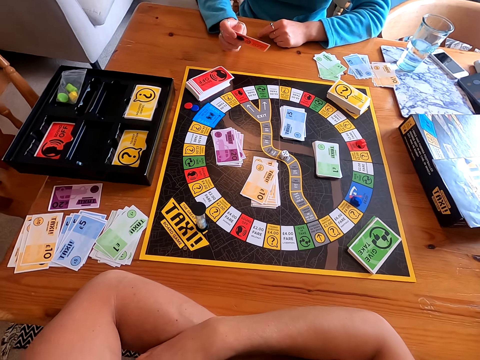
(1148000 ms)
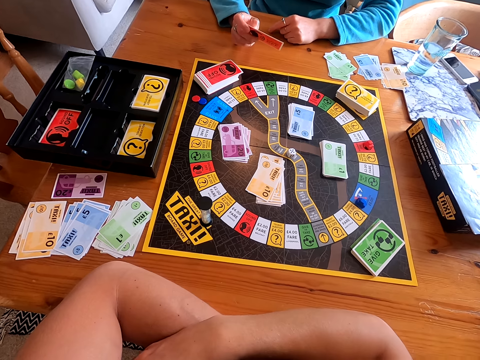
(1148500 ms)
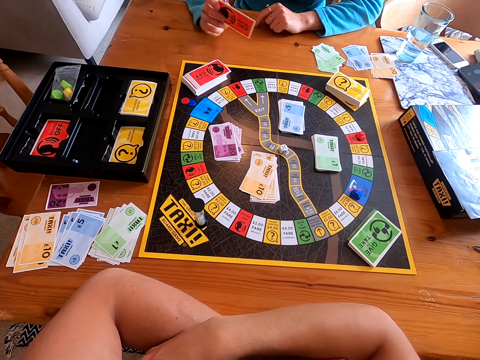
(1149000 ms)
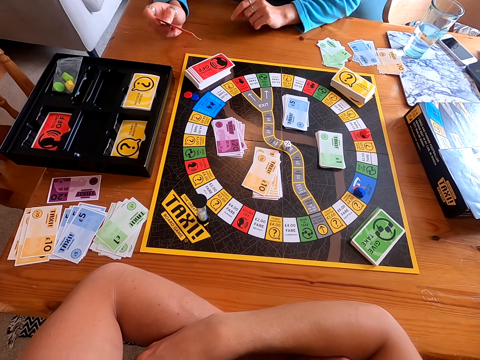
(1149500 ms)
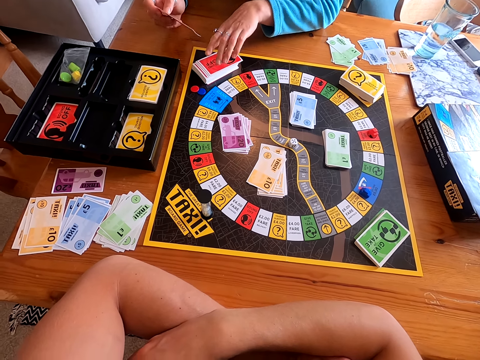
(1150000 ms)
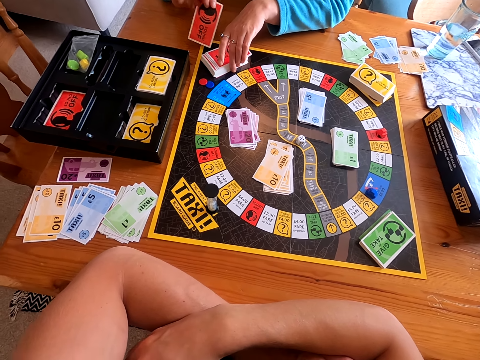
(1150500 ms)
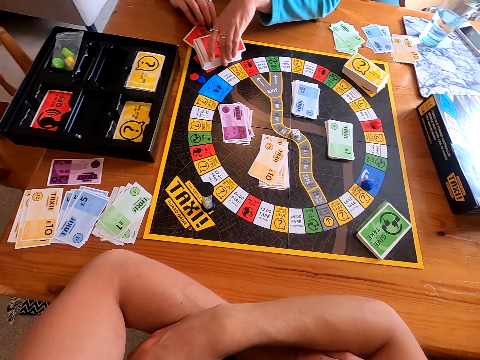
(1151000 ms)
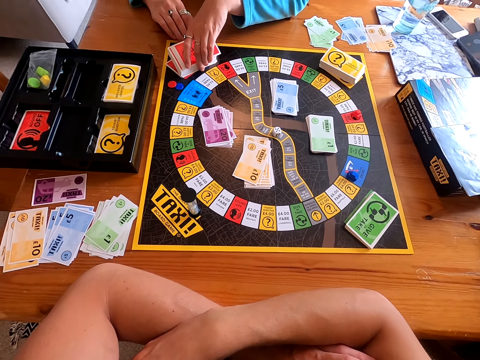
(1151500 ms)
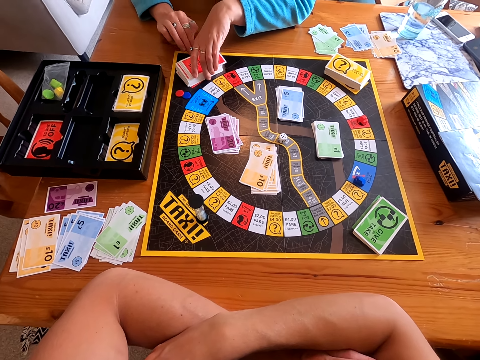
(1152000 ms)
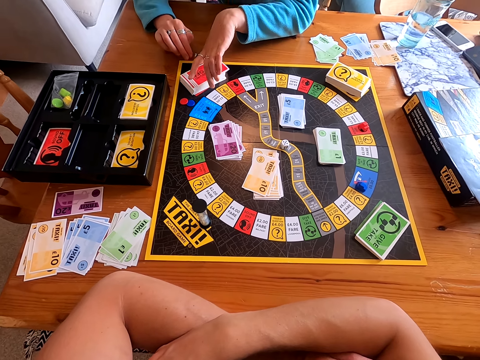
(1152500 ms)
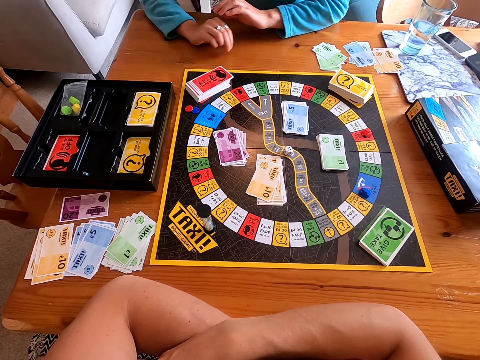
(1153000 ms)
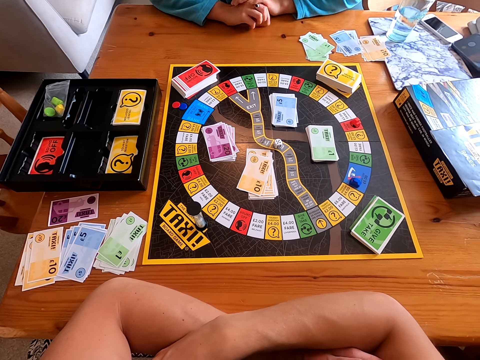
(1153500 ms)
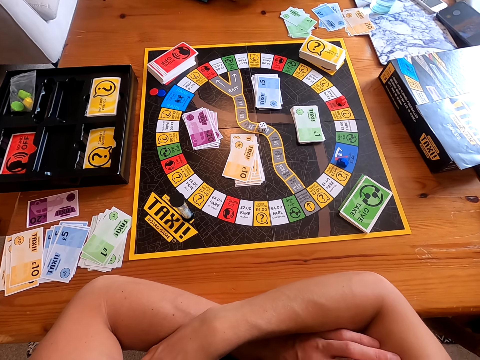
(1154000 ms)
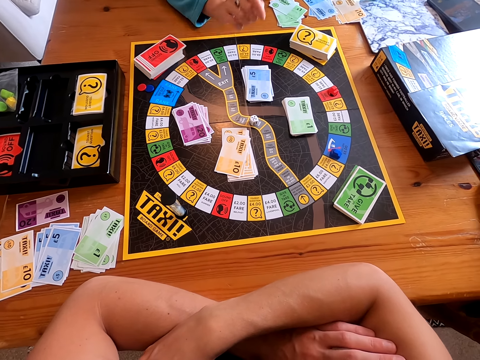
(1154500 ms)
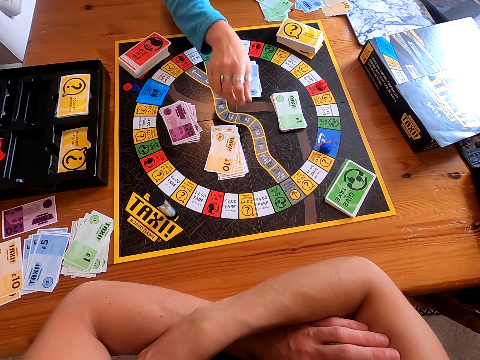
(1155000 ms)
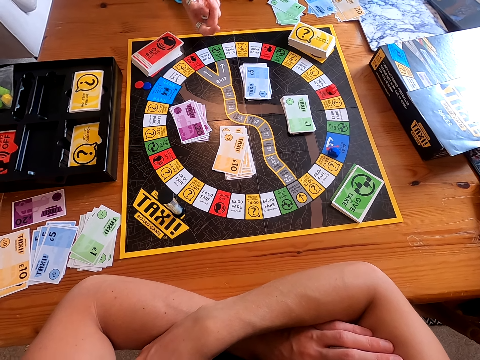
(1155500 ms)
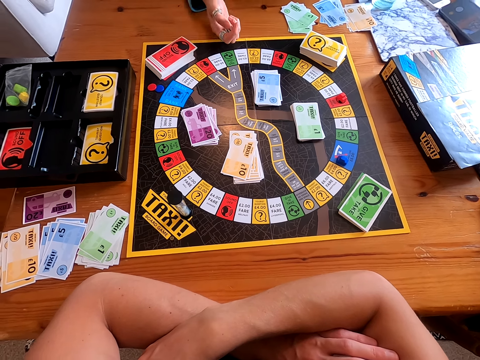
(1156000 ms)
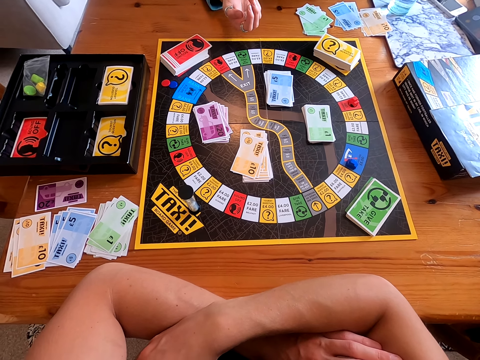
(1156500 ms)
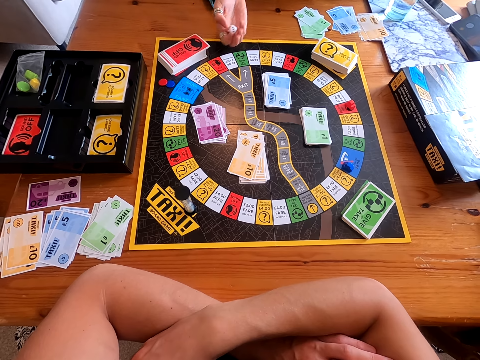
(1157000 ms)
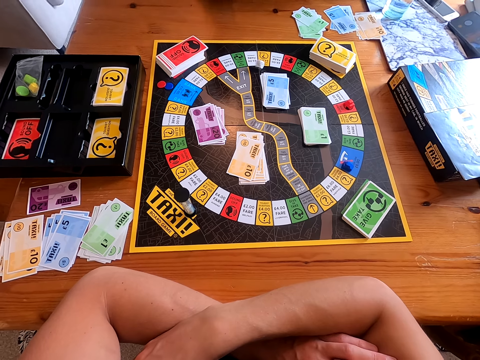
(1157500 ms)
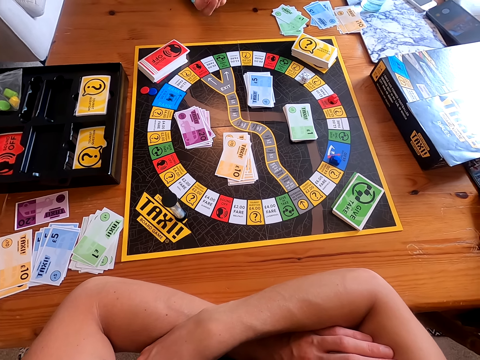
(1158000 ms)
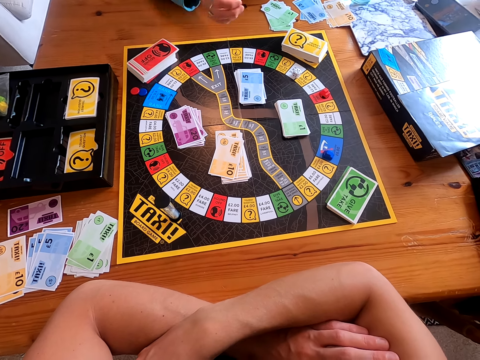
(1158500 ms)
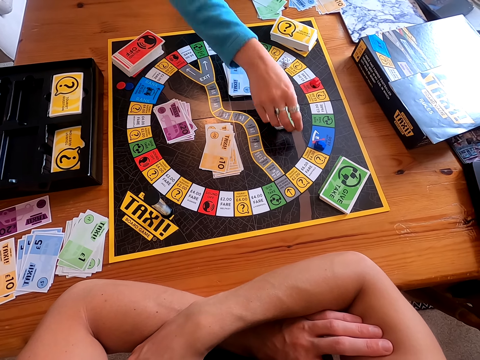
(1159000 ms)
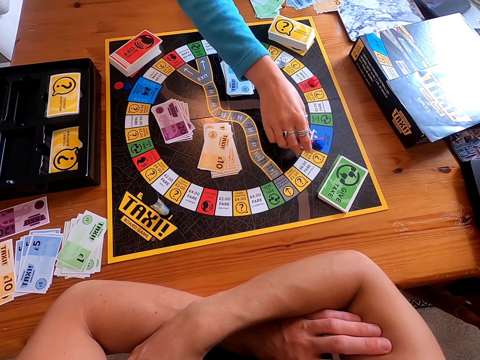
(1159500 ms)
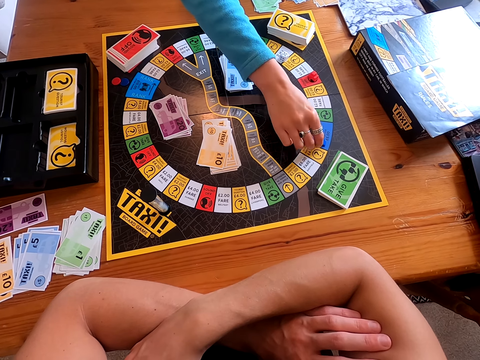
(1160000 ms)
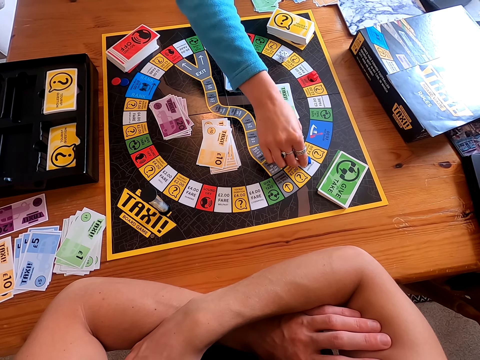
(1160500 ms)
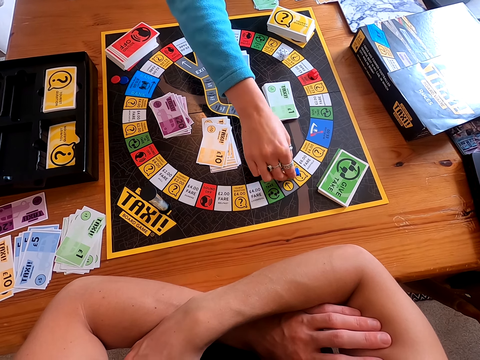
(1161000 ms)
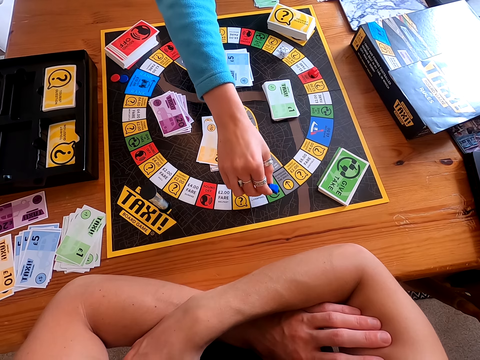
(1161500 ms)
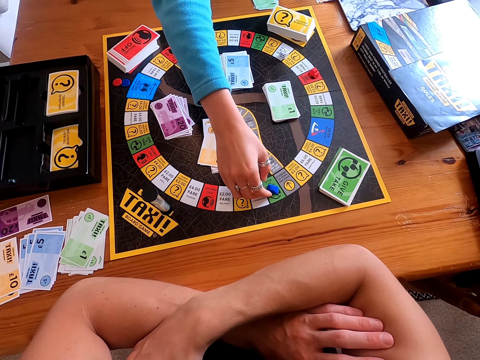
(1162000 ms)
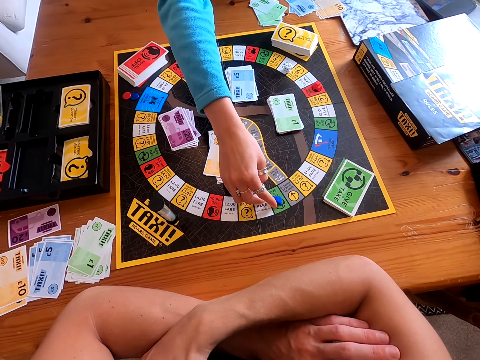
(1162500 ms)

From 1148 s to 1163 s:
The camera wearer places the red card under the red cards on the board. A woman places the card on the other cards. The woman picks the dice from the board. The camera wearer picks the dice. The woman rolls the dice in her hand. The camera wearer shakes the dice in her left hand. The woman throws the dice on the board. The camera wearer throws the dice on the table. The woman moves the piece on the board. The camera wearer picks up something and taps the board with an object.

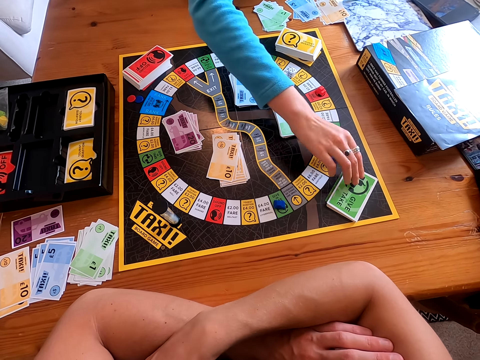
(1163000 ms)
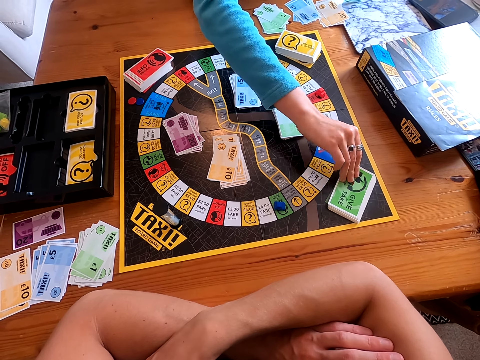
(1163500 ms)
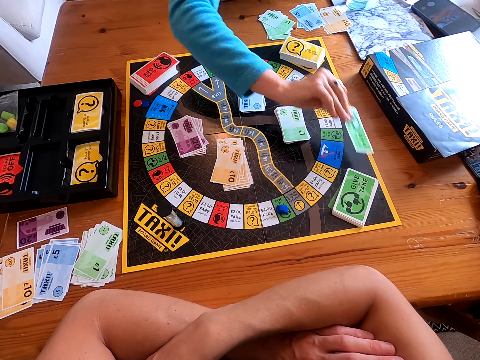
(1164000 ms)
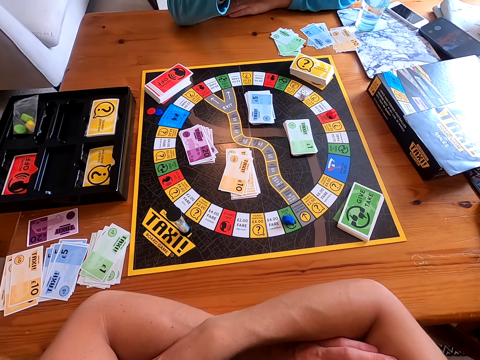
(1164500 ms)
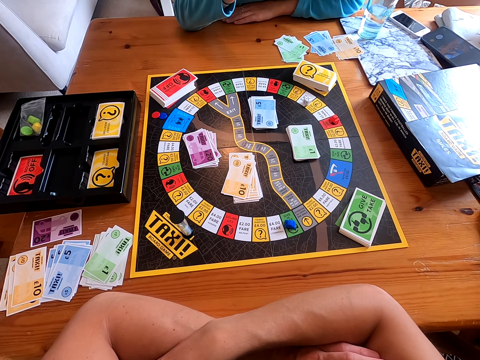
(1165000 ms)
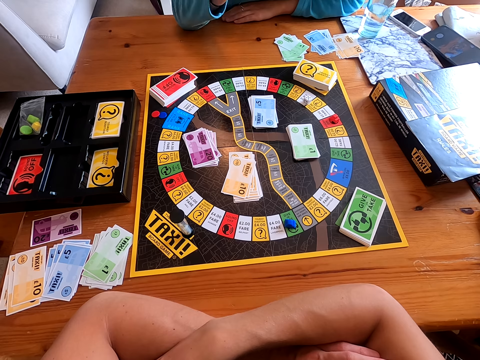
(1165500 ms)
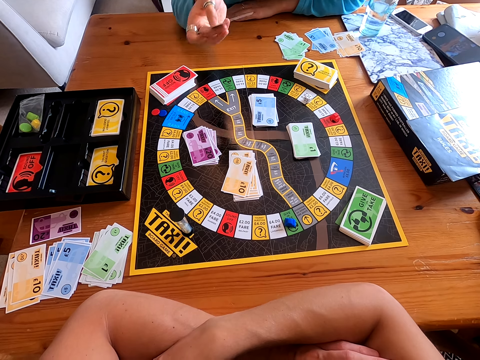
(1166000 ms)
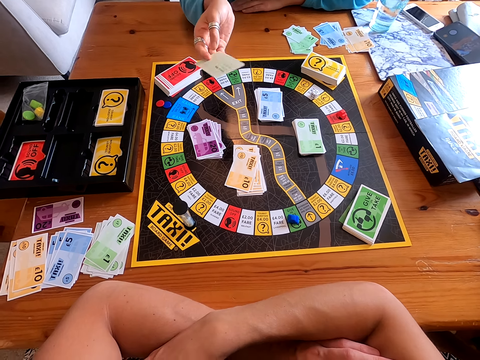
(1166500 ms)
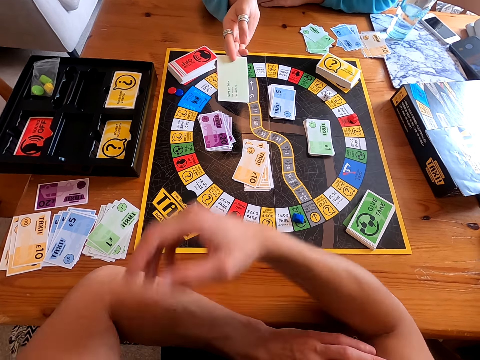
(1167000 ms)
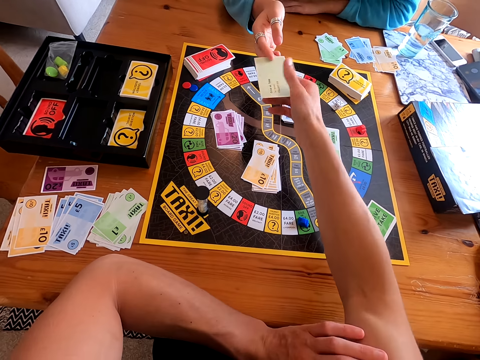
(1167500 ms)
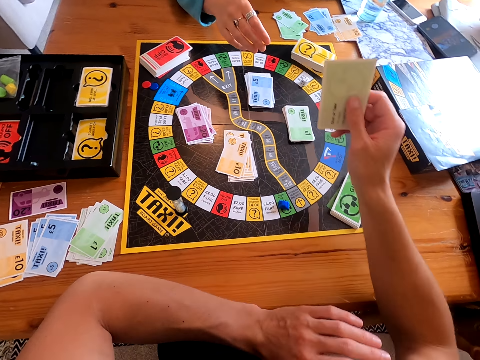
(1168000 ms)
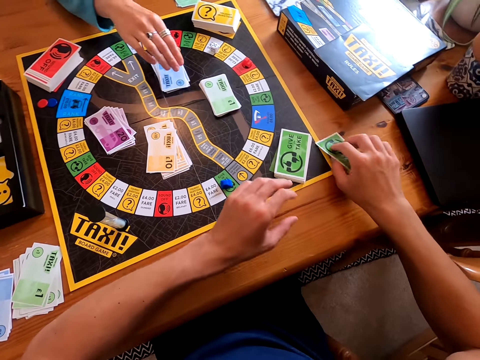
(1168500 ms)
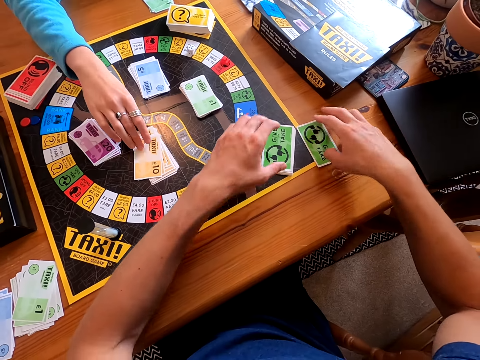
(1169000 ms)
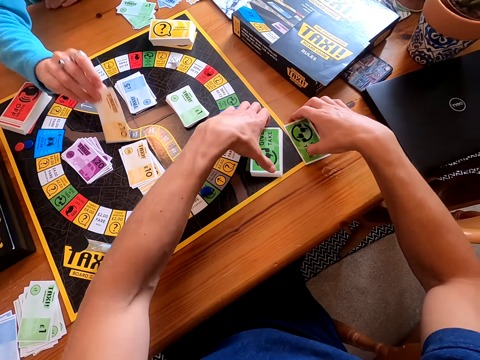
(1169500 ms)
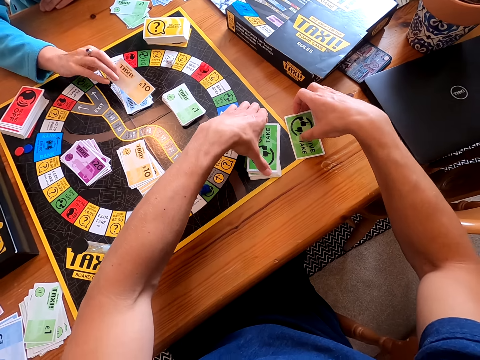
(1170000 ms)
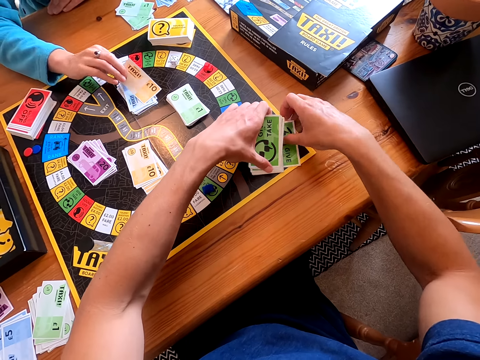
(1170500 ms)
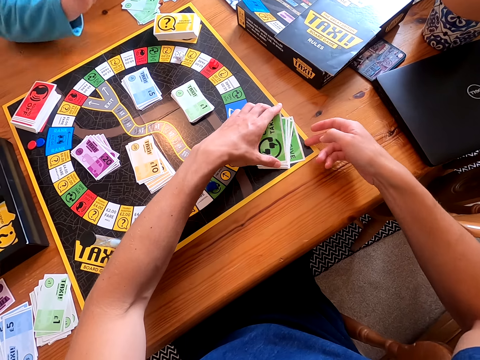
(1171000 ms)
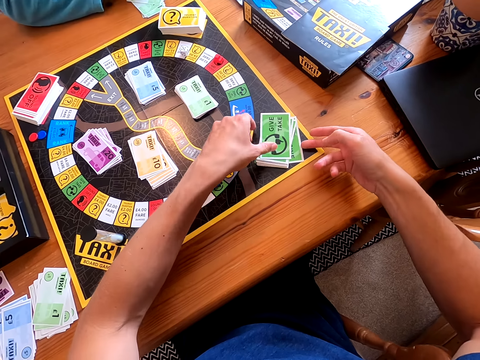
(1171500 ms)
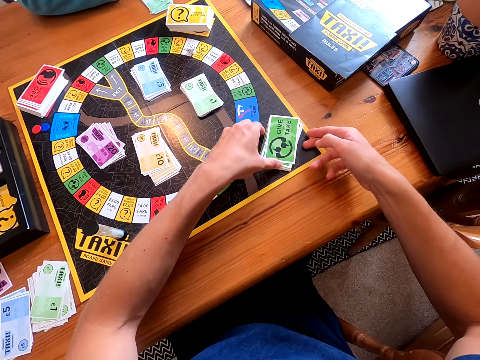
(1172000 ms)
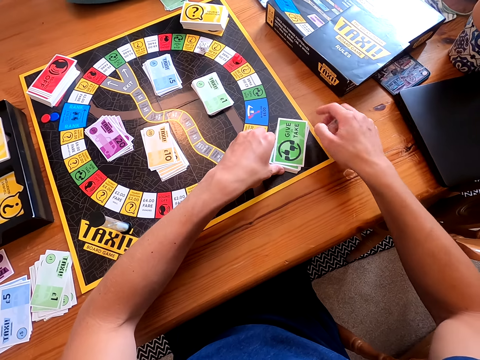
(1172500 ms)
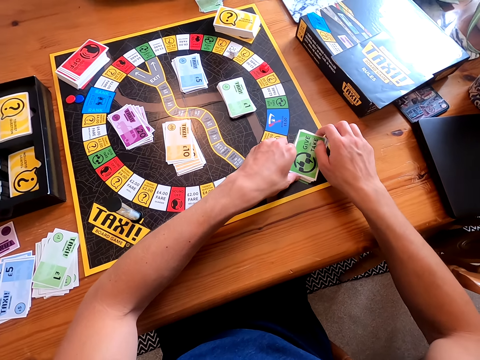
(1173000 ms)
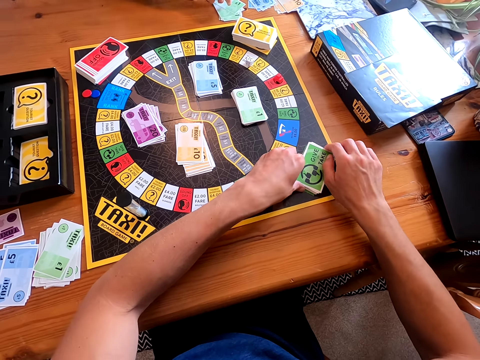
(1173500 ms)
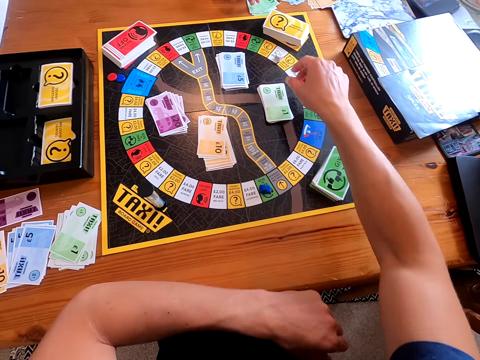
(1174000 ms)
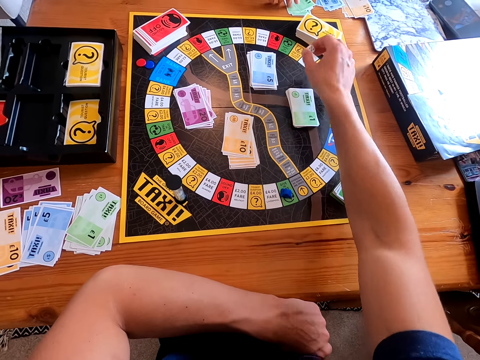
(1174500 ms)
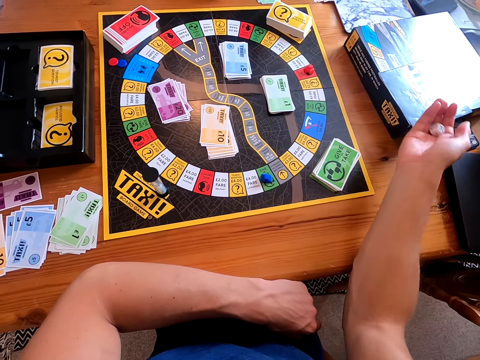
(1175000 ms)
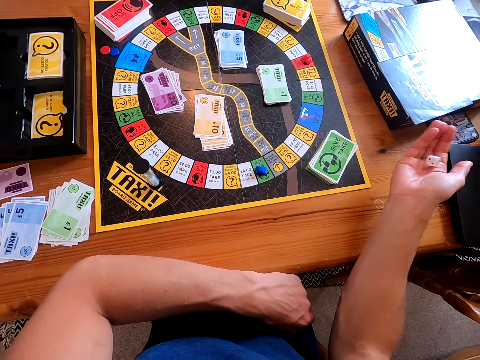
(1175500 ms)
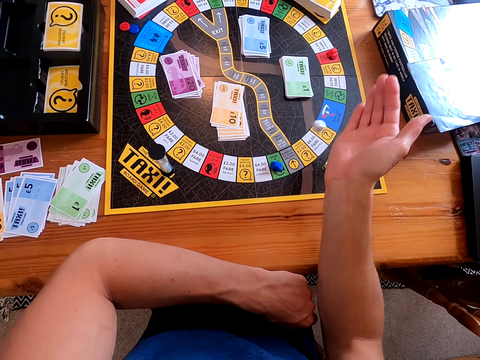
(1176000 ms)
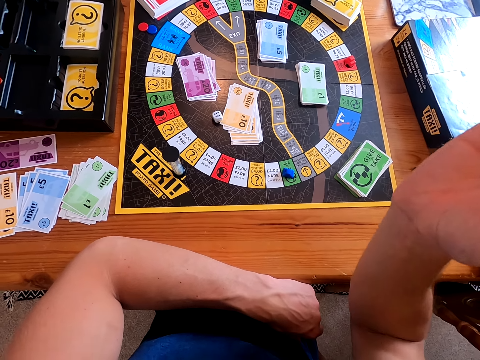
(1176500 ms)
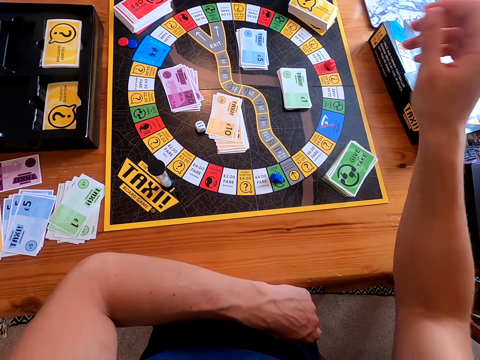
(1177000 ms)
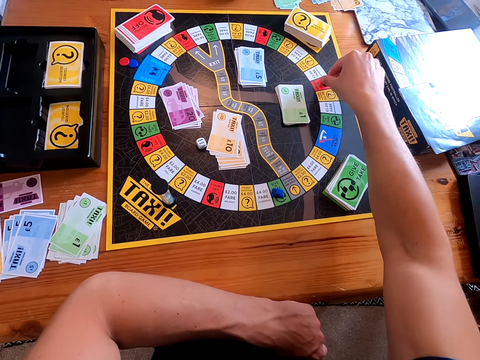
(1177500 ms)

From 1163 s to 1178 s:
A woman picks a card from the board. The camera wearer picks a green card. He talks to the woman. The woman hands the card to the camera wearer. The camera wearer gives the green card to the woman. He places the card on the other cards and picks an orange card. The woman picks a card from the board. The camera wearer picks a blue card. The woman places the green card under the green cards on the board and arranges the green cards on the board. The camera wearer touches the green cards on the table. He picks a dice from the board. The woman picks the dice. The camera wearer rolls the dice in his hand. The woman shakes the dice in her right hand and throws the dice on the board. The camera wearer throws the dice on the board.
